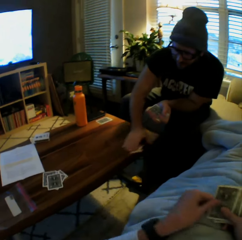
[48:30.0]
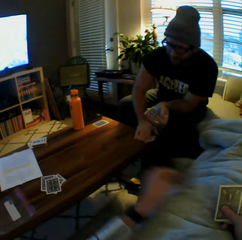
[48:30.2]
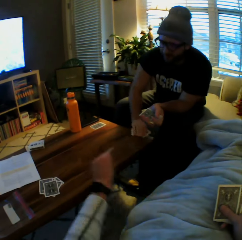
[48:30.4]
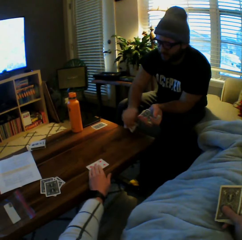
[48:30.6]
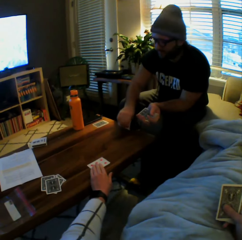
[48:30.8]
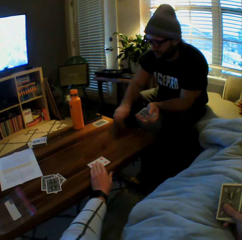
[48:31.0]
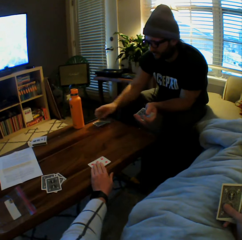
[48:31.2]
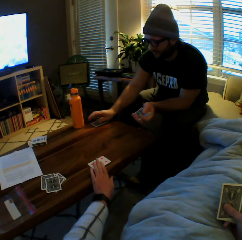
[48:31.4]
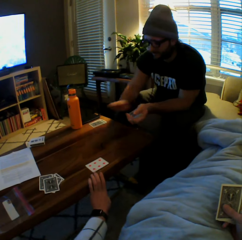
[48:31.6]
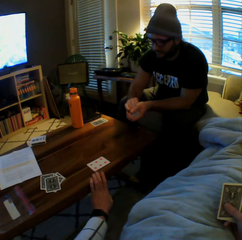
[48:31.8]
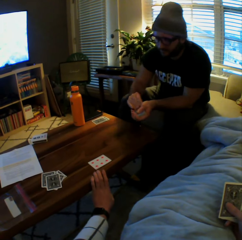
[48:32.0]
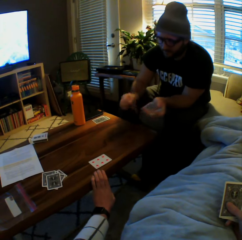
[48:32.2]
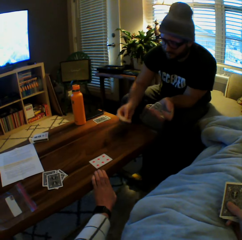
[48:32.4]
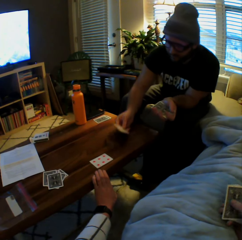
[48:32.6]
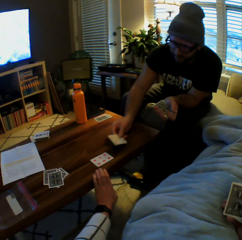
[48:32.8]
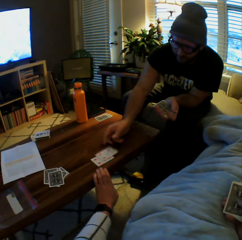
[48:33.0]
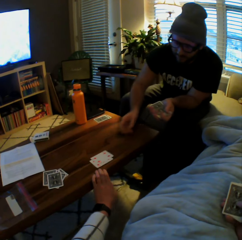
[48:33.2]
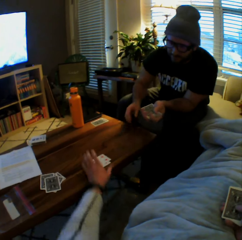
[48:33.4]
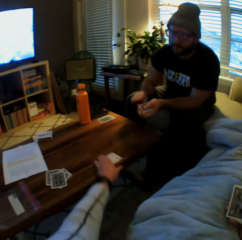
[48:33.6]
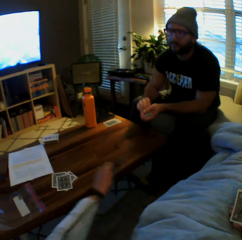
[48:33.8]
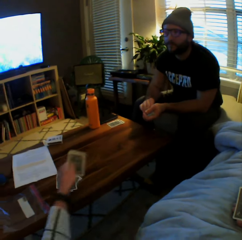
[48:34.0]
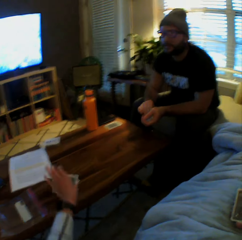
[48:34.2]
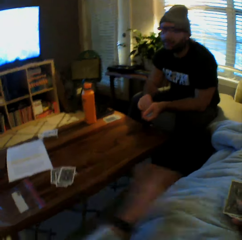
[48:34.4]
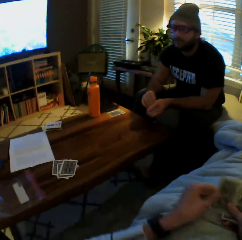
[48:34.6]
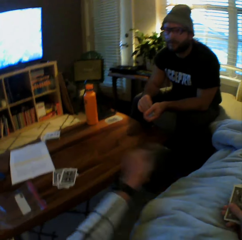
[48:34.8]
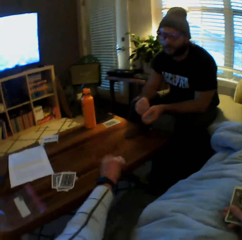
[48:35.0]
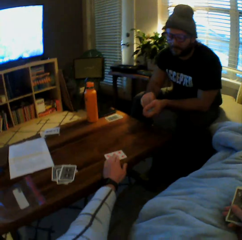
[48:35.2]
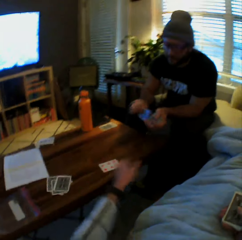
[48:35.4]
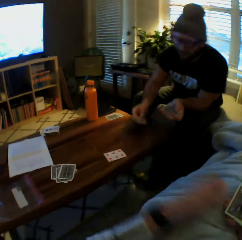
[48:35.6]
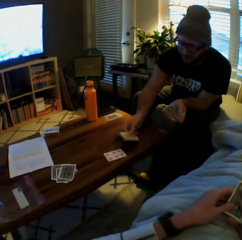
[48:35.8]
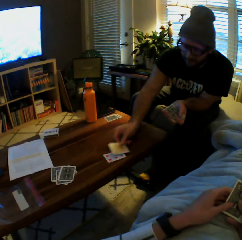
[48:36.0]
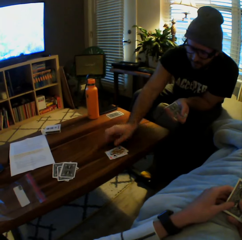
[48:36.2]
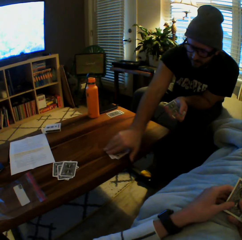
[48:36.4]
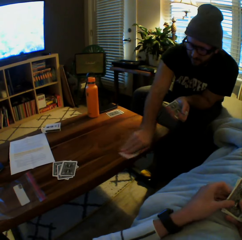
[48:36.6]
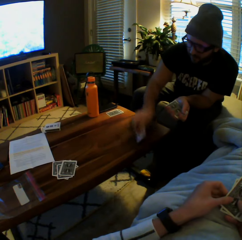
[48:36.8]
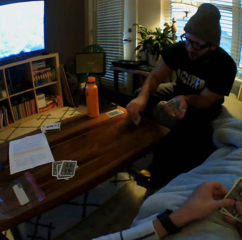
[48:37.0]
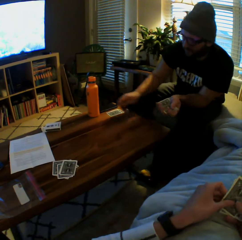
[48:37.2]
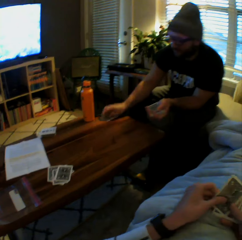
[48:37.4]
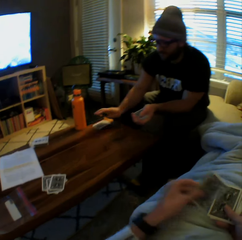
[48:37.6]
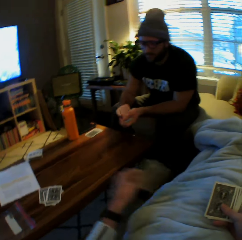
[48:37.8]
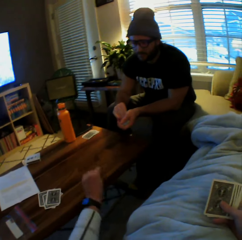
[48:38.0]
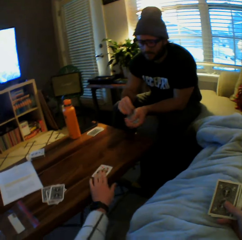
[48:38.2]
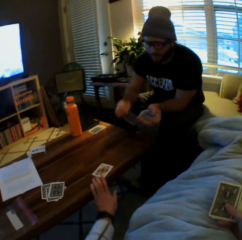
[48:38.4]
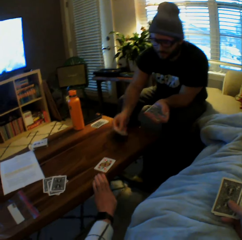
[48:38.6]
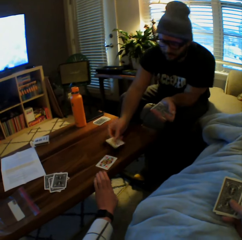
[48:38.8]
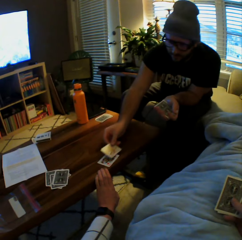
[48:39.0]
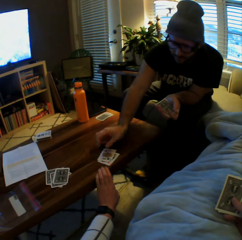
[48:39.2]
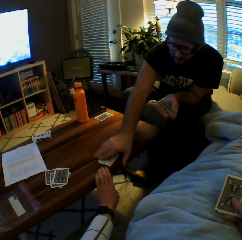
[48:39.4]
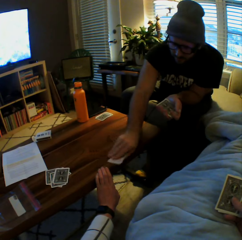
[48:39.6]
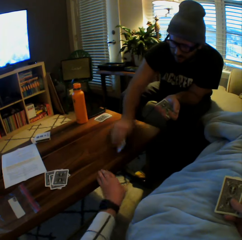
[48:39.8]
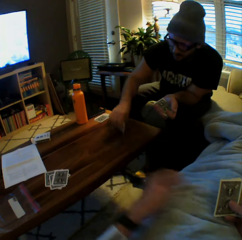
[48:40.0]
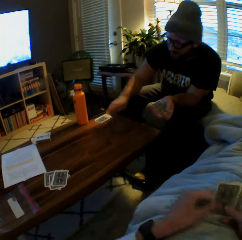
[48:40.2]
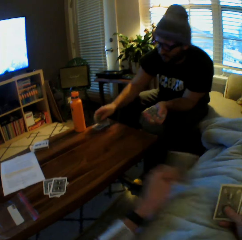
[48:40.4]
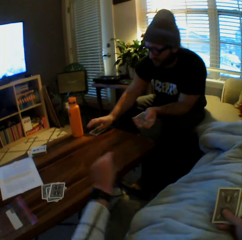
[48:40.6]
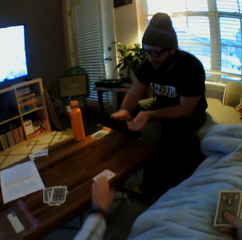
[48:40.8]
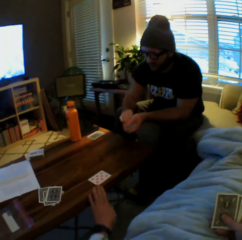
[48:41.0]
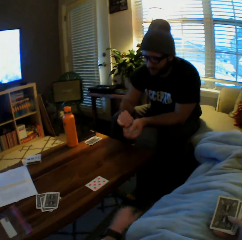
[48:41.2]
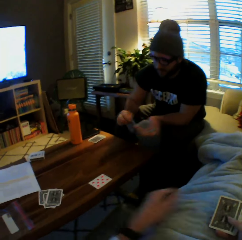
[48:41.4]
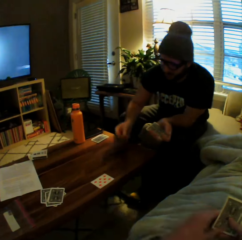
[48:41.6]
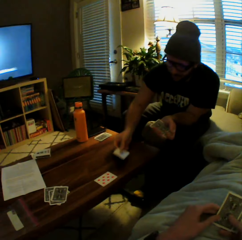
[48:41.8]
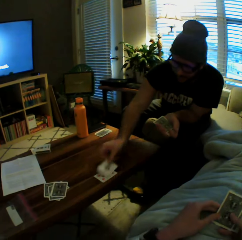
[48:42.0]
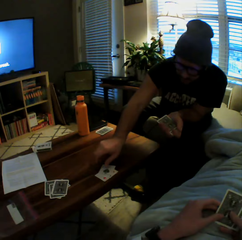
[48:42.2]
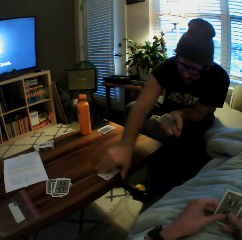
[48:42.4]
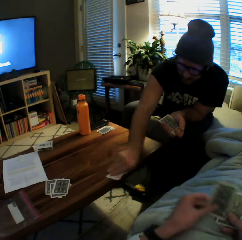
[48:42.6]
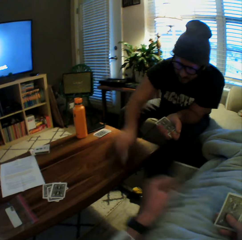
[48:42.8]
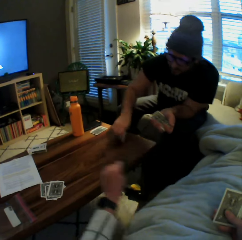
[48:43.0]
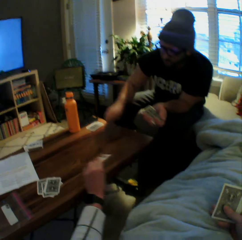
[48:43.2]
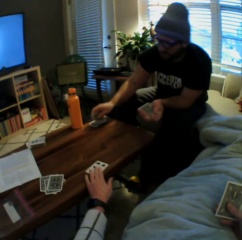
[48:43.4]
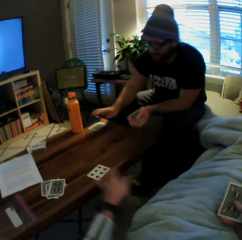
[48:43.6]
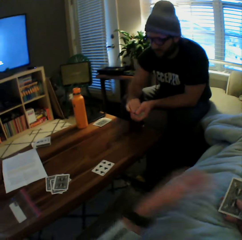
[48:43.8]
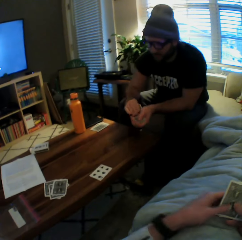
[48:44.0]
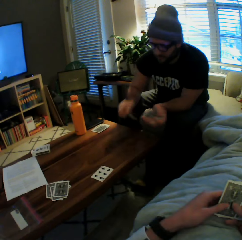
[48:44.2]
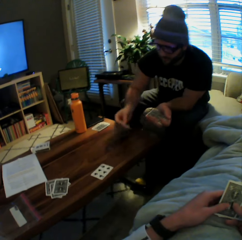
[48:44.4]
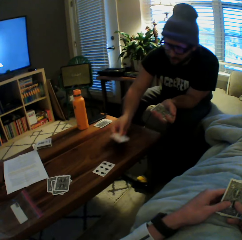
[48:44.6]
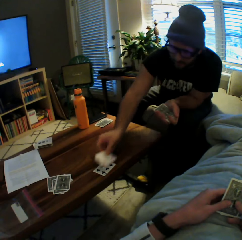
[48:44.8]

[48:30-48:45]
A man moves the cards on the table with his right hand. The man picks the cards on the table with his right hand. The camera wearer plays another card on the table with her right hand. The man drops the cards on the table with his right hand. The man plays another card on the table with his right hand. The camera wearer picks the cards from the table with her right hand. She drops the cards on the table with her right hand. She plays another card on the table with her right hand. The man plays another card on the table with his right hand. The man picks the cards from the table with his right hand. The man drops the cards on the table with his right hand. The camera wearer plays another card on the table with her right hand. The man plays another card on the table with his right hand. The man picks the cards from the table with his right hand. The man drops the cards on the table with his right hand. The camera wearer plays another card on the table with her right hand. The man plays another card on the table with his right hand. The man picks the cards from the table with his right hand. The camera wearer plays another card on the table with her right hand. The man drops the cards on the table with his right hand.

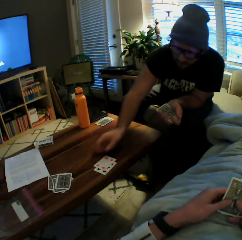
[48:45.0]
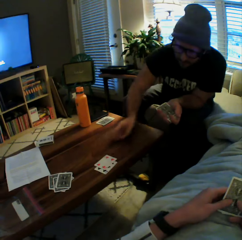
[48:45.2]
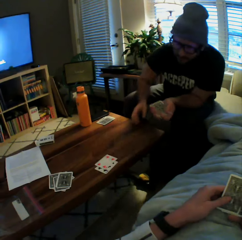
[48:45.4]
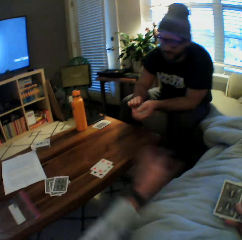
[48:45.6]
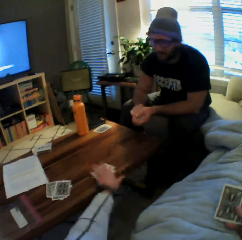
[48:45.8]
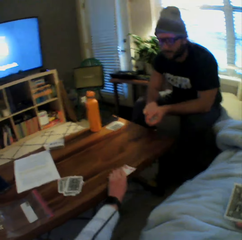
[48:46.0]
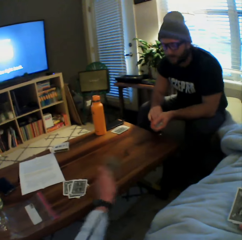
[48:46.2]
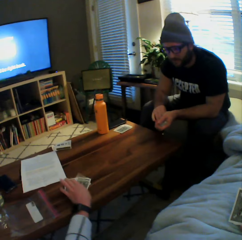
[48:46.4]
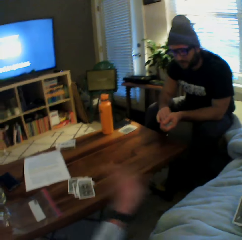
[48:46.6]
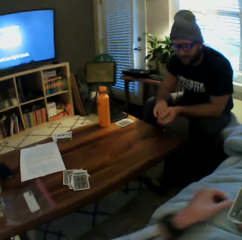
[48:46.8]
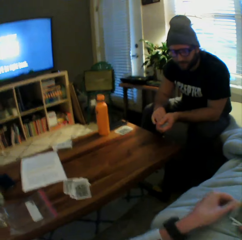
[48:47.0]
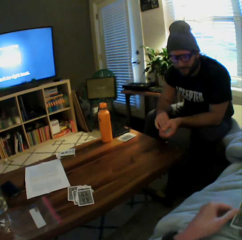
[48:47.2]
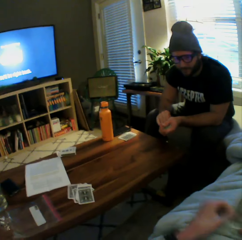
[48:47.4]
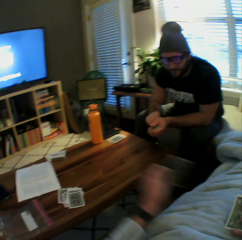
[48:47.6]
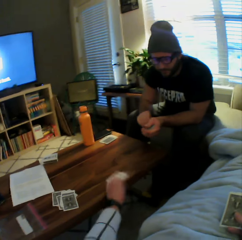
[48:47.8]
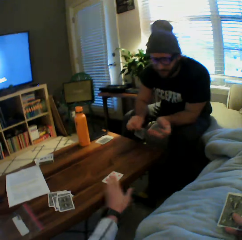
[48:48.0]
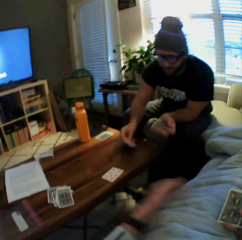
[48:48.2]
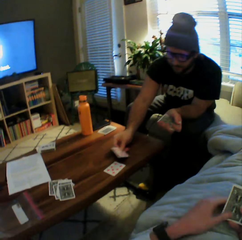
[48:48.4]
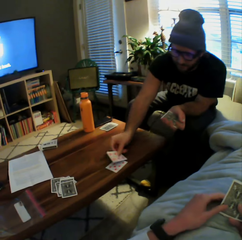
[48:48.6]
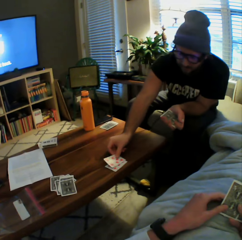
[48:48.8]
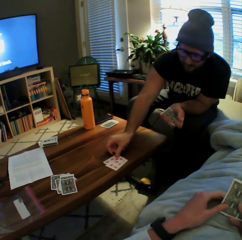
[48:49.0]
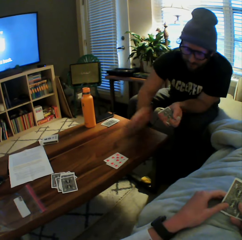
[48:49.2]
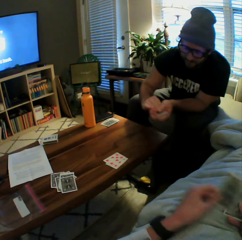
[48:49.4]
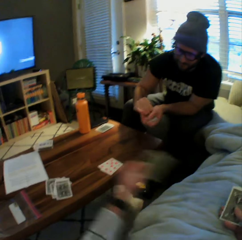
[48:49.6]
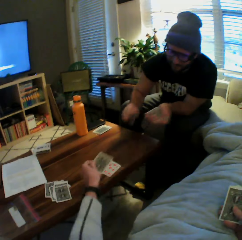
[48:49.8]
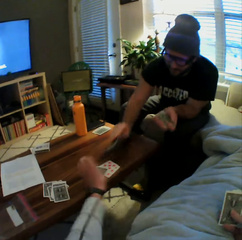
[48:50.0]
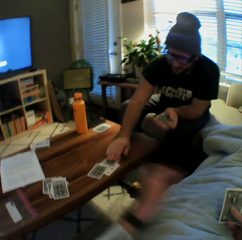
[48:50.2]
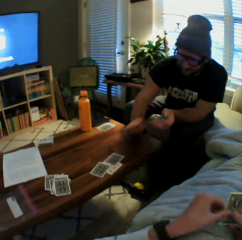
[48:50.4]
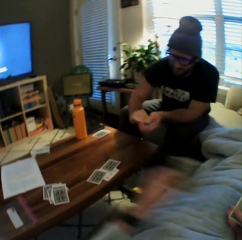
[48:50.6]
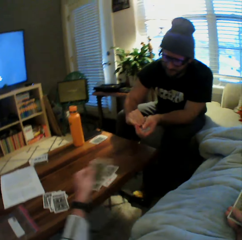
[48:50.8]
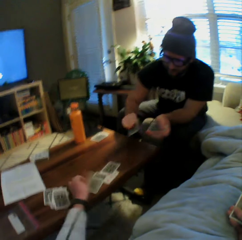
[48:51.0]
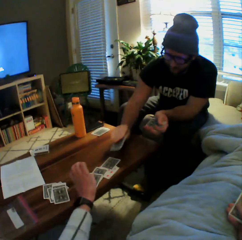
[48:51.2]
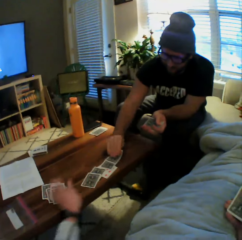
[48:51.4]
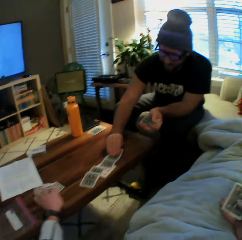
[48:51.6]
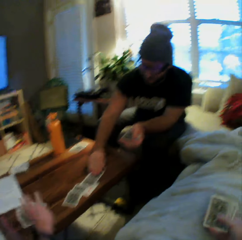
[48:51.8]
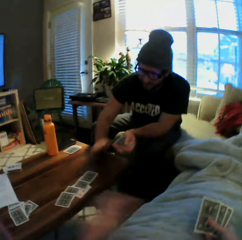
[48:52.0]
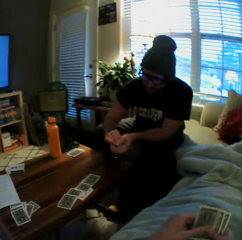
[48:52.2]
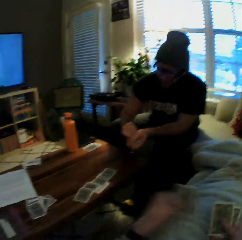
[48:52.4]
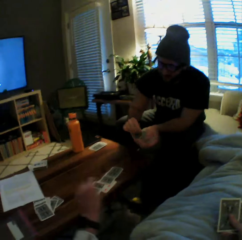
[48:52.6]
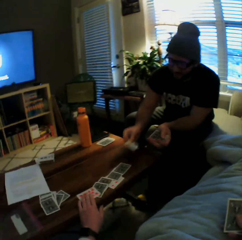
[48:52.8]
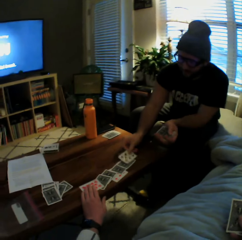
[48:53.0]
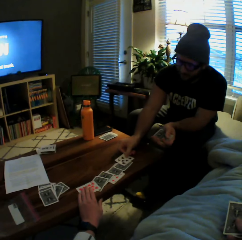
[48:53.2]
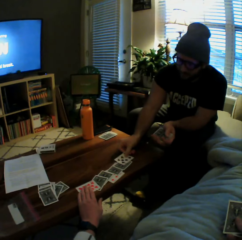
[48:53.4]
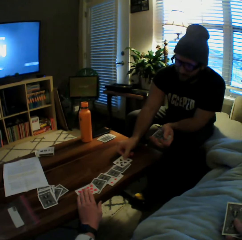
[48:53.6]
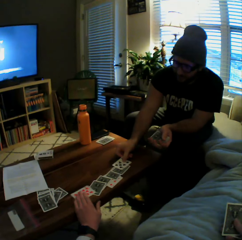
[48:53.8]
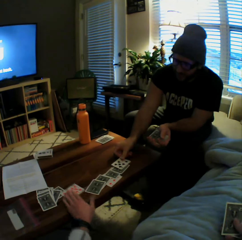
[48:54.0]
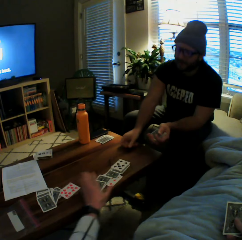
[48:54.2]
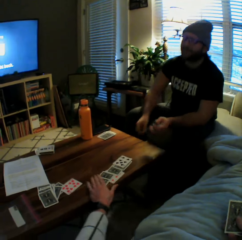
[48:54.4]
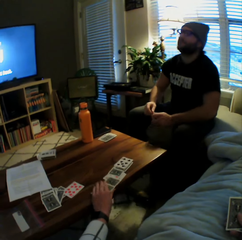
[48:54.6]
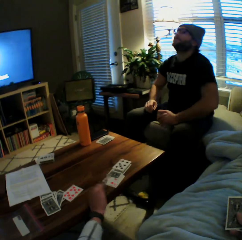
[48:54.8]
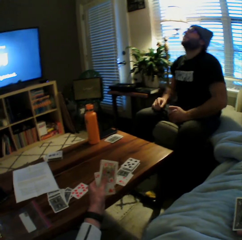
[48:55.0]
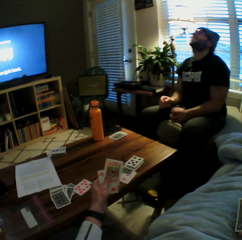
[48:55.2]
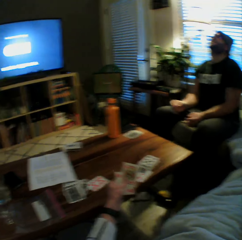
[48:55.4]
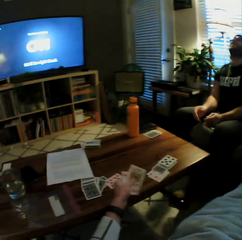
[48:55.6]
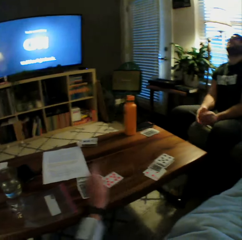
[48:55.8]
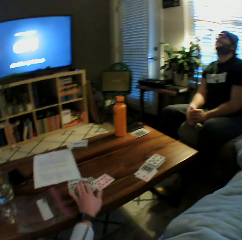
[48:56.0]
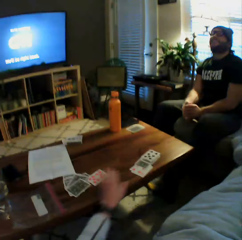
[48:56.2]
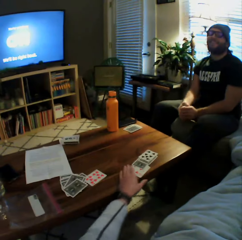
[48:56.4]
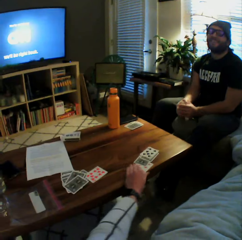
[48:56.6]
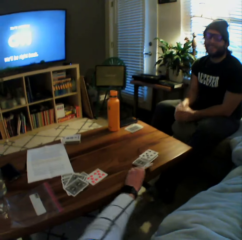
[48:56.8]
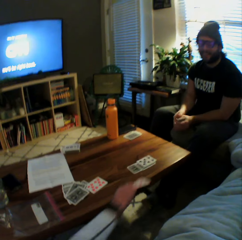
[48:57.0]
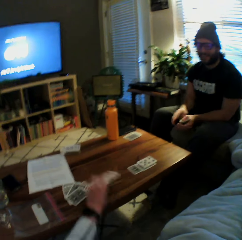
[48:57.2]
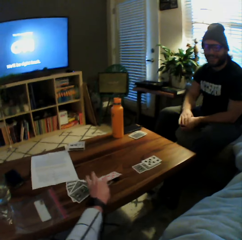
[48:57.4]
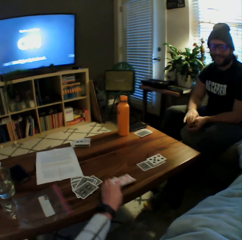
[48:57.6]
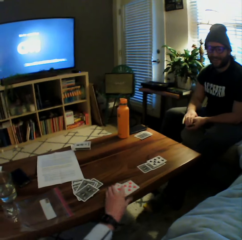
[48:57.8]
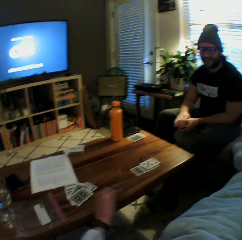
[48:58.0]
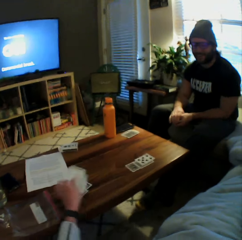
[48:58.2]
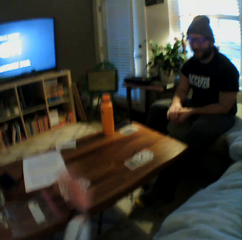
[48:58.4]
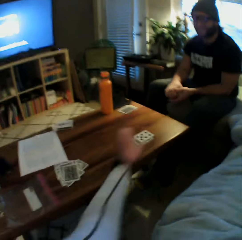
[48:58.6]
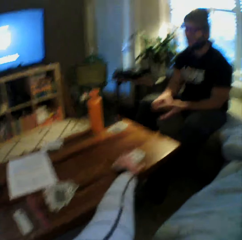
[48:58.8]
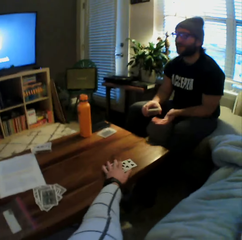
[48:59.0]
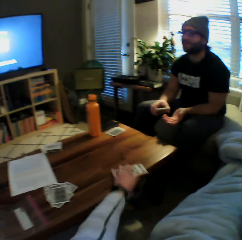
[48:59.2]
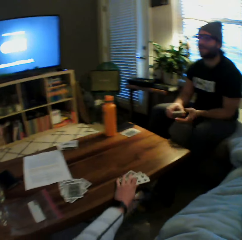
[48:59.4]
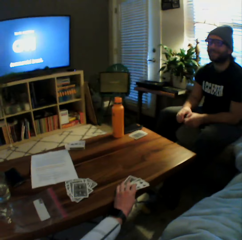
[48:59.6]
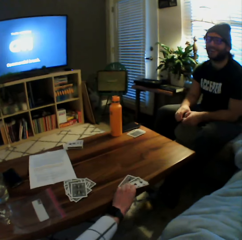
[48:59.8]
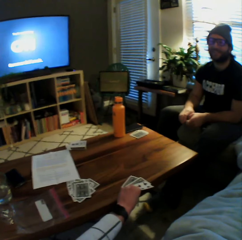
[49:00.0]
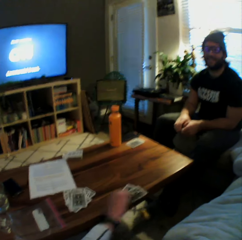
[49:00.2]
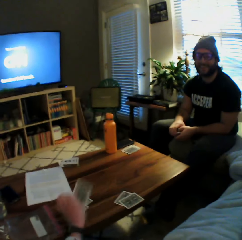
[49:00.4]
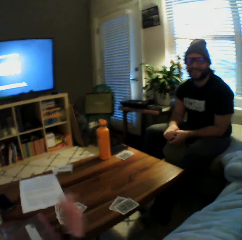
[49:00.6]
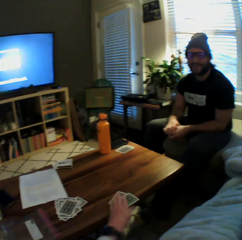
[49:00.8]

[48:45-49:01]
A man plays another card on the table with his right hand. The camera wearer picks the cards from the table with her right hand. She drops the cards on the table with her right hand. She plays another card on the table with her right hand. The man plays another card on the table with his right hand. The camera wearer plays another card on the table with her right hand. The man plays another card on the table with his right hand. The camera wearer plays another card on the table with her right hand. The man plays another card on the table with his right hand. The camera wearer adjusts some cards on the table with her right hand. She plays another card on the table with her right hand. The man plays another card on the table with his right hand. The camera wearer adjusts the card on the table with her right hand. She picks the cards from the table with her right hand. She drops the cards on the table with her right hand. She picks the cards from the table with her right hand. She drops the cards on the table with her right hand. She moves some cards on the table with her right hand. She picks one of the cards from the table with her left hand. She drops the card on the table with her right hand.
